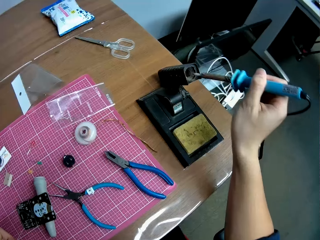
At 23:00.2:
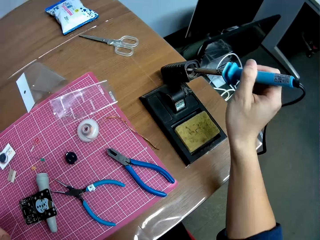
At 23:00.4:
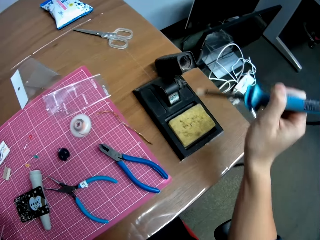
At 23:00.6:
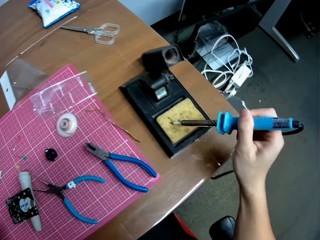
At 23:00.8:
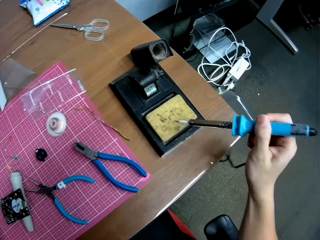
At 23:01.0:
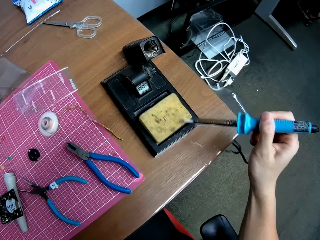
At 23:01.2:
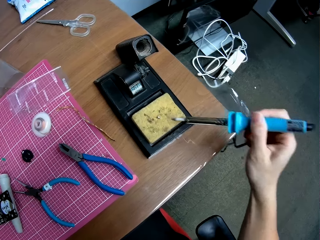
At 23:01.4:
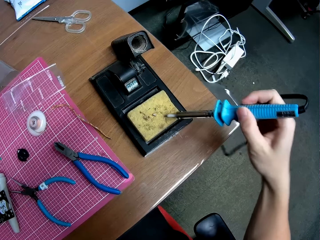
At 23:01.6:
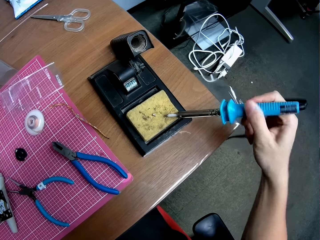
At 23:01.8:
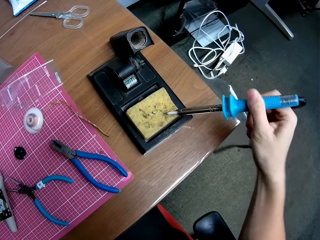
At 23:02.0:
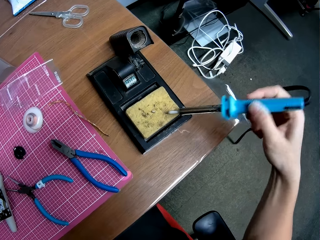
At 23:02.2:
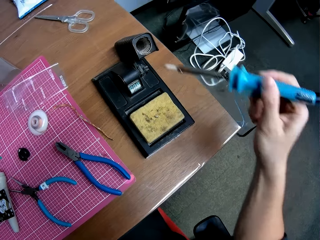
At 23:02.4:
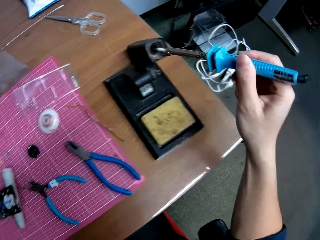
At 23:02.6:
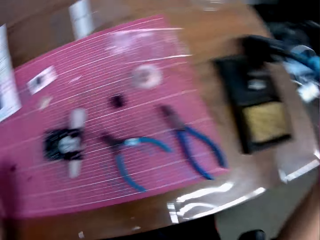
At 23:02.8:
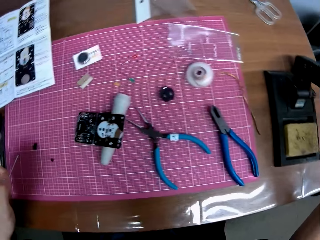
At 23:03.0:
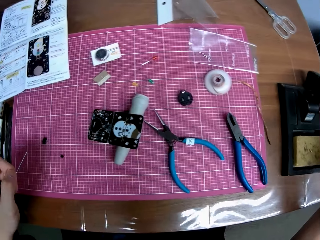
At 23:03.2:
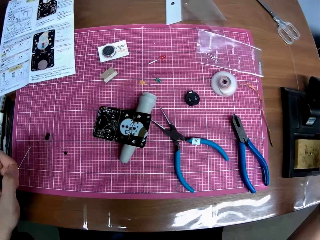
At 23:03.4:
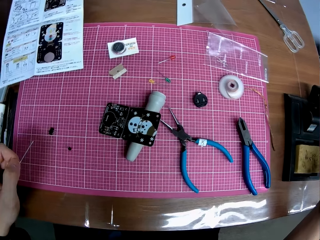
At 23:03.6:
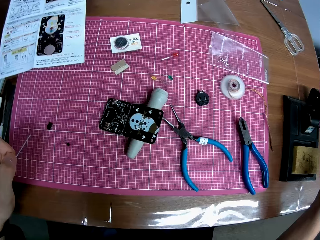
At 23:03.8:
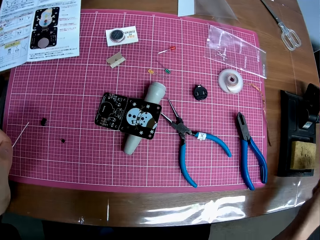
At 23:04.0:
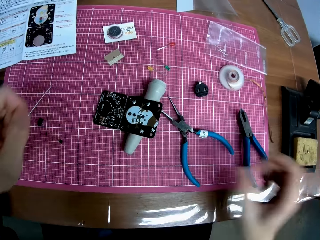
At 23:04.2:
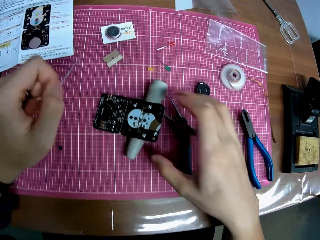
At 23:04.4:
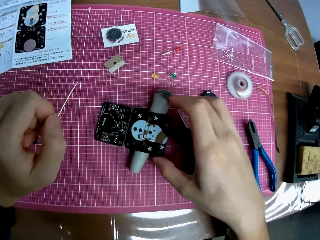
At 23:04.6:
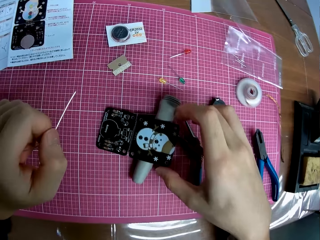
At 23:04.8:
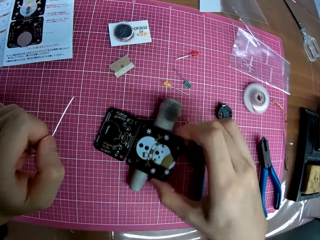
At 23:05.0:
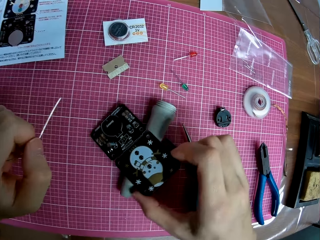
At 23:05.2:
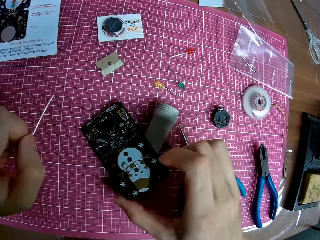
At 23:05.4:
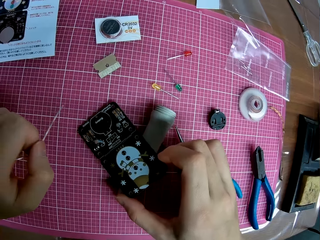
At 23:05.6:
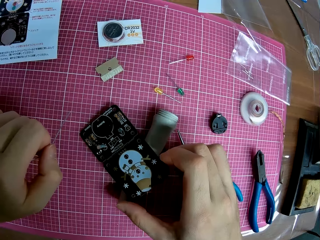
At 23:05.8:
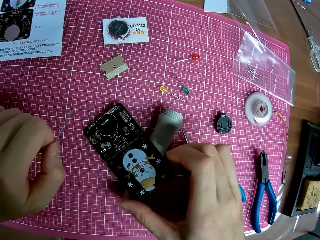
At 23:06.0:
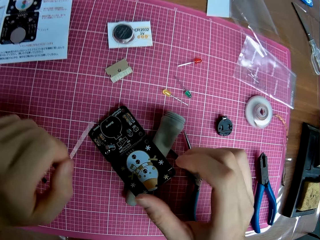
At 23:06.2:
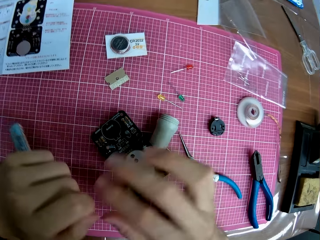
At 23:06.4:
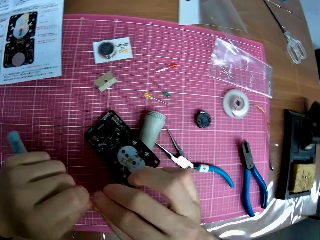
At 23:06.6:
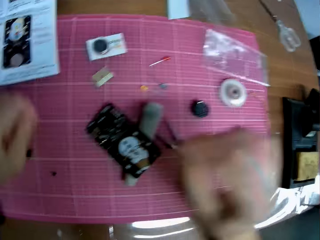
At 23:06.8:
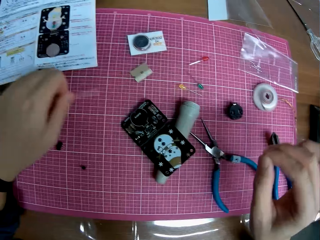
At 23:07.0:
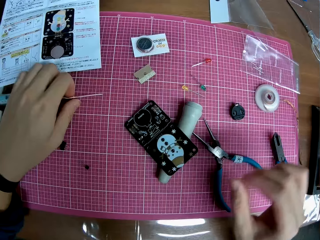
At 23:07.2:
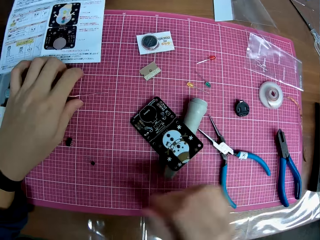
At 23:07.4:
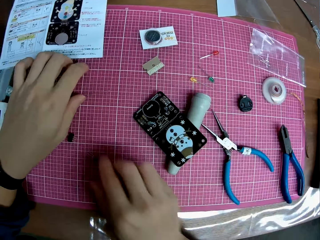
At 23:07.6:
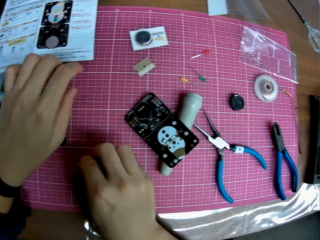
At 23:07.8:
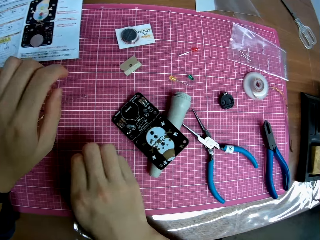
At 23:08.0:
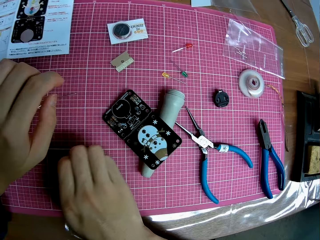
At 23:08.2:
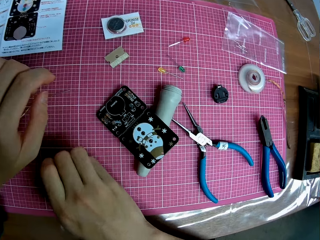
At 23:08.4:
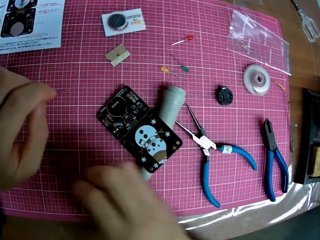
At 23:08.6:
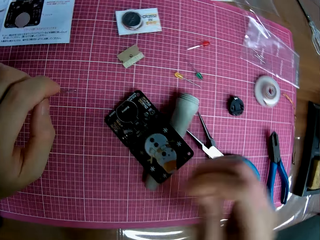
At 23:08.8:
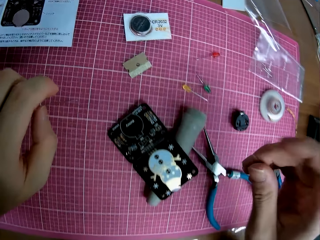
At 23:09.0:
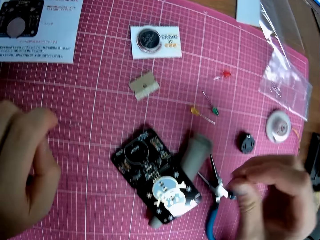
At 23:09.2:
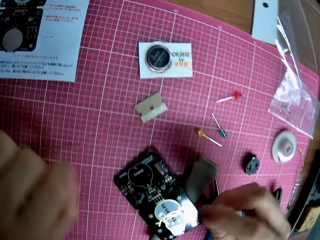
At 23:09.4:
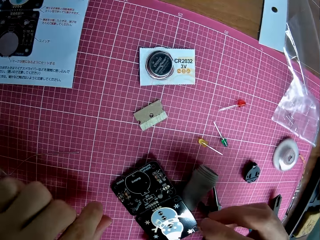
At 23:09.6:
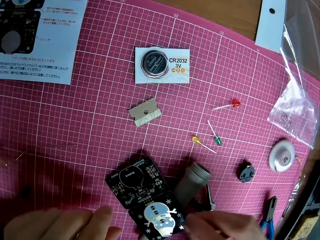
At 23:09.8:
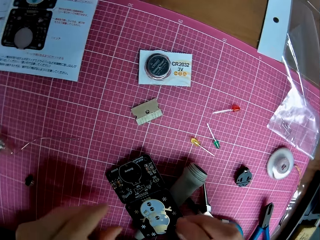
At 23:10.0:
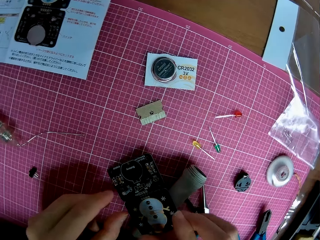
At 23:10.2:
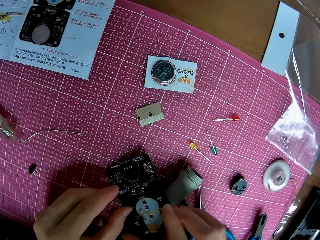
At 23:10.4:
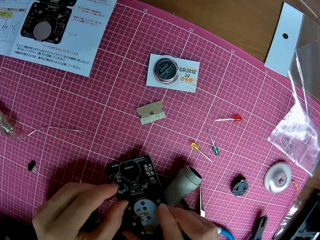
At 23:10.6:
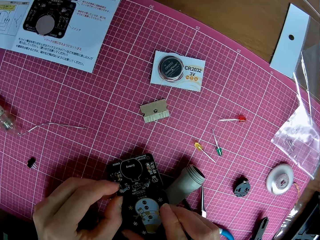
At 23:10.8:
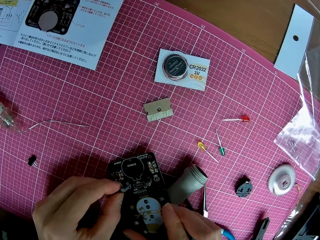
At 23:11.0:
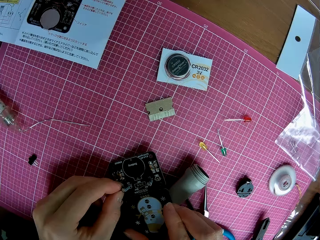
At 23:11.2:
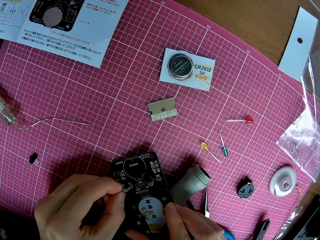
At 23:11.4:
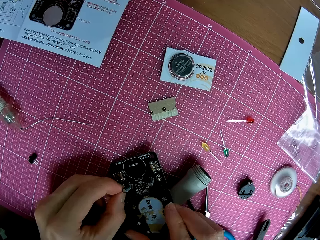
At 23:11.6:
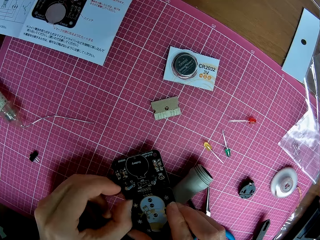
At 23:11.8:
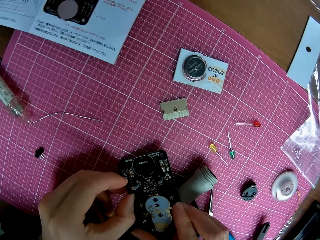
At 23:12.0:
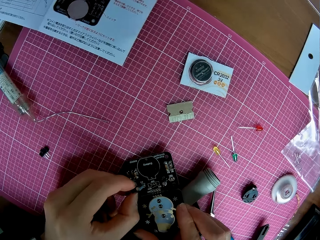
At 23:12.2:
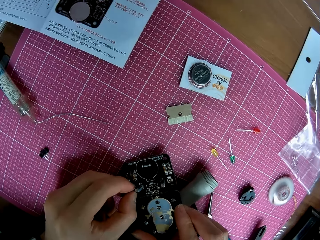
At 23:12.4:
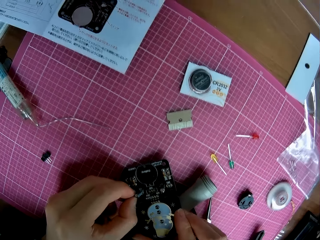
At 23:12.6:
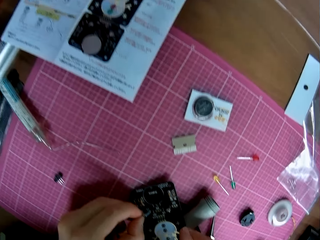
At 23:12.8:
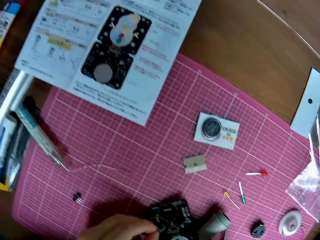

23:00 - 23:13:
The camera wearer rubs the mouth of the soldering iron on the foam. They put the soldering iron into the solder protector. They adjust the motherboard. They pick up the wire placed on the table and hold the motherboard.

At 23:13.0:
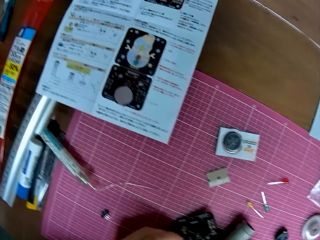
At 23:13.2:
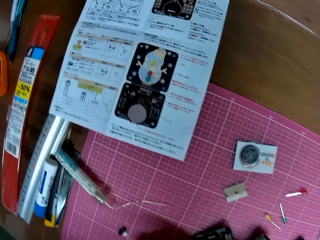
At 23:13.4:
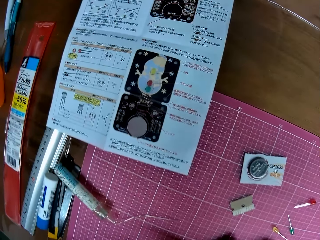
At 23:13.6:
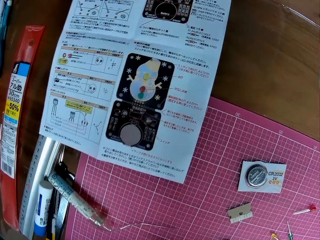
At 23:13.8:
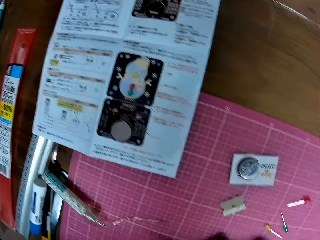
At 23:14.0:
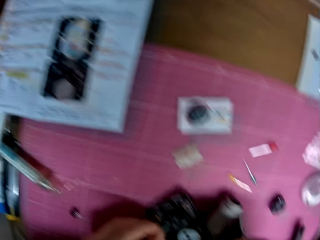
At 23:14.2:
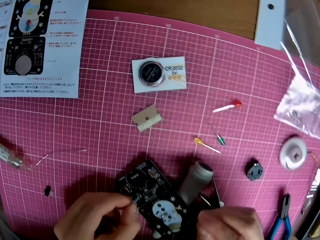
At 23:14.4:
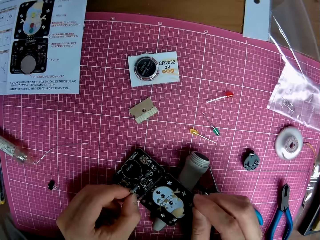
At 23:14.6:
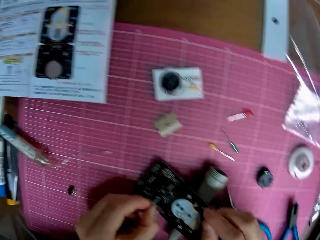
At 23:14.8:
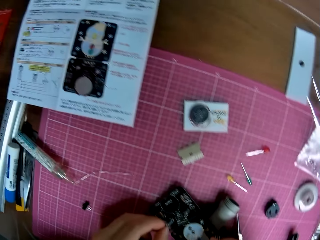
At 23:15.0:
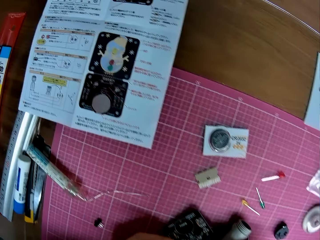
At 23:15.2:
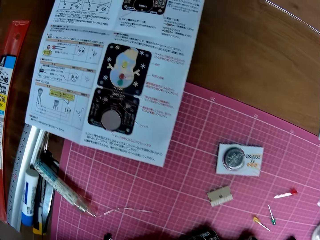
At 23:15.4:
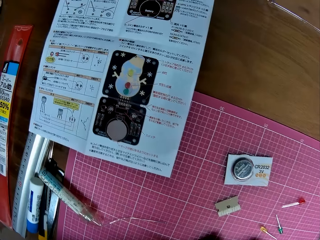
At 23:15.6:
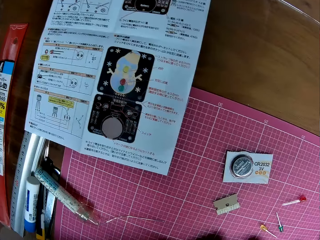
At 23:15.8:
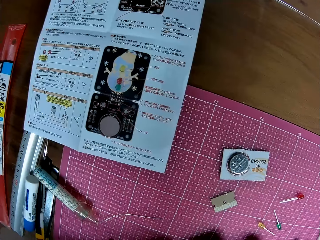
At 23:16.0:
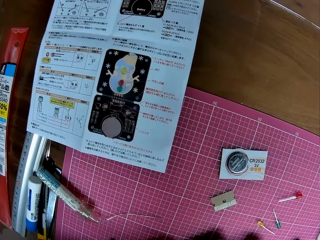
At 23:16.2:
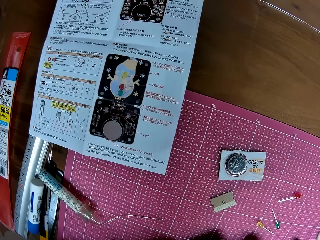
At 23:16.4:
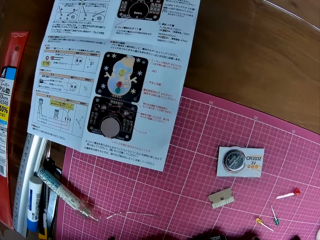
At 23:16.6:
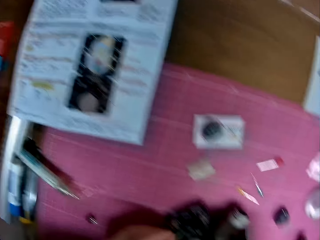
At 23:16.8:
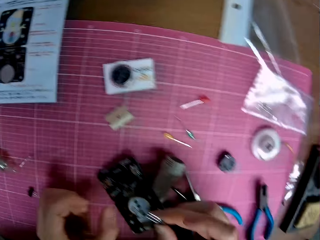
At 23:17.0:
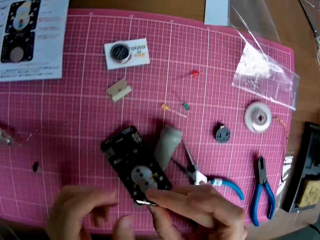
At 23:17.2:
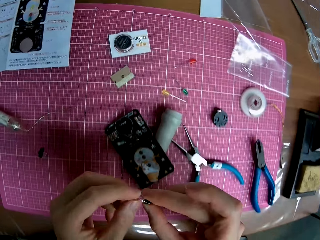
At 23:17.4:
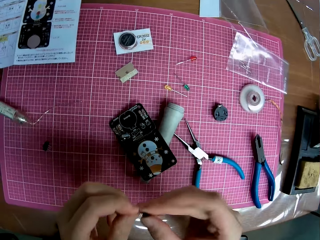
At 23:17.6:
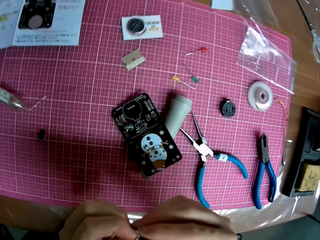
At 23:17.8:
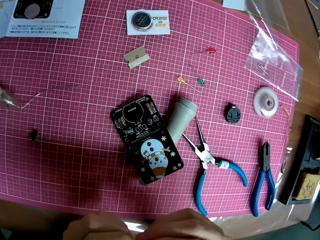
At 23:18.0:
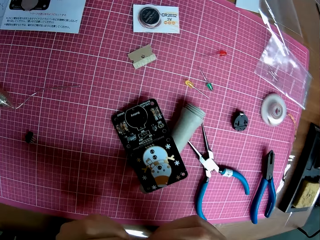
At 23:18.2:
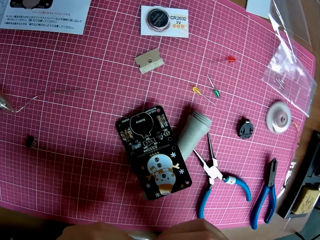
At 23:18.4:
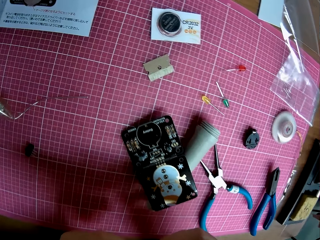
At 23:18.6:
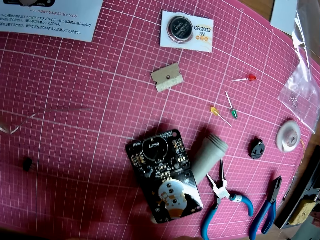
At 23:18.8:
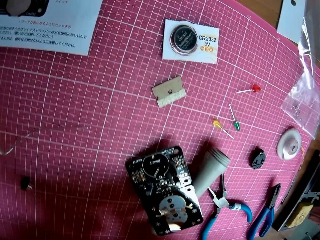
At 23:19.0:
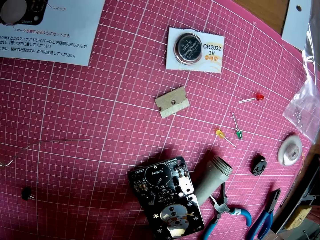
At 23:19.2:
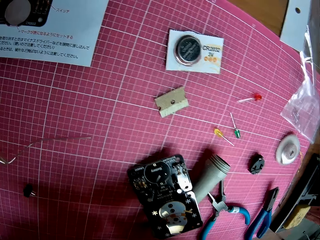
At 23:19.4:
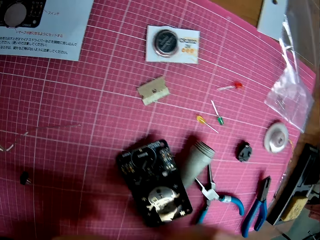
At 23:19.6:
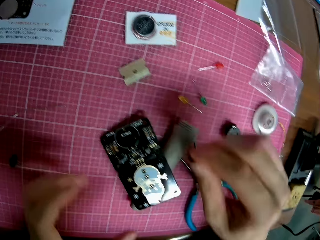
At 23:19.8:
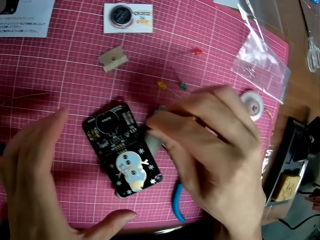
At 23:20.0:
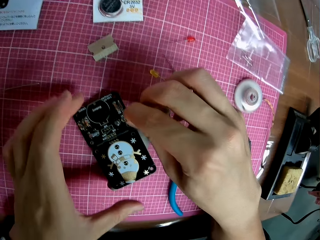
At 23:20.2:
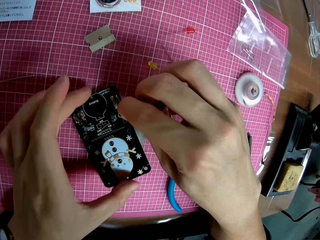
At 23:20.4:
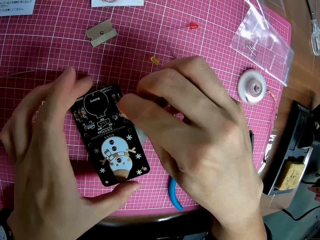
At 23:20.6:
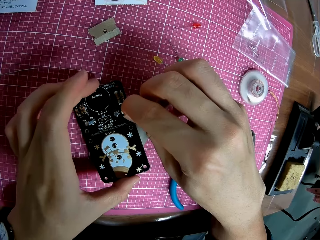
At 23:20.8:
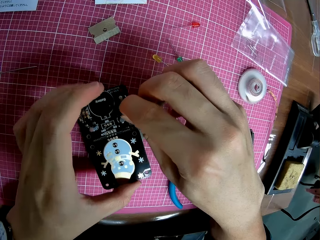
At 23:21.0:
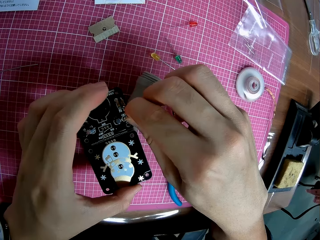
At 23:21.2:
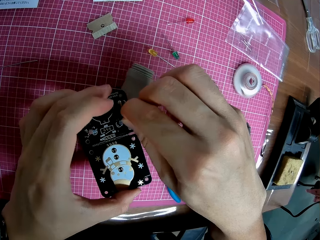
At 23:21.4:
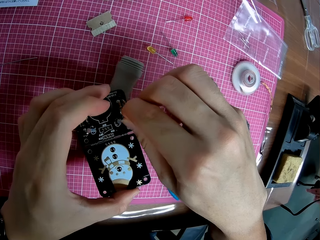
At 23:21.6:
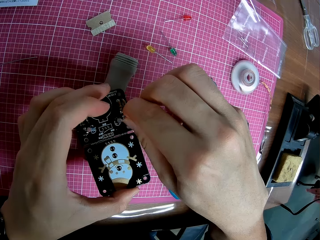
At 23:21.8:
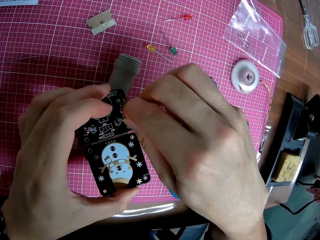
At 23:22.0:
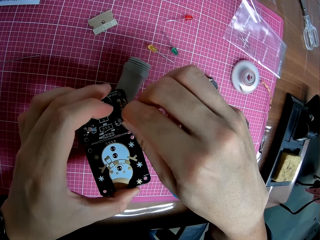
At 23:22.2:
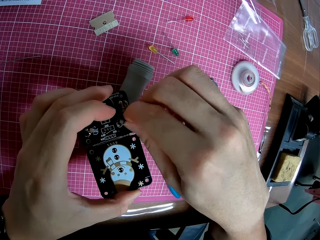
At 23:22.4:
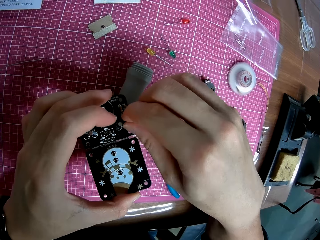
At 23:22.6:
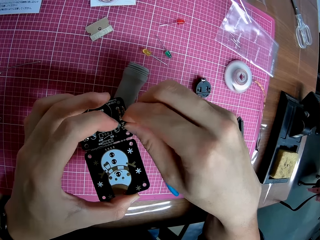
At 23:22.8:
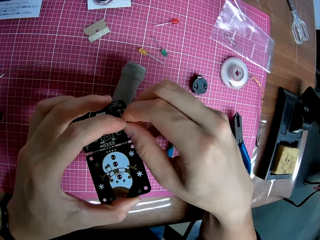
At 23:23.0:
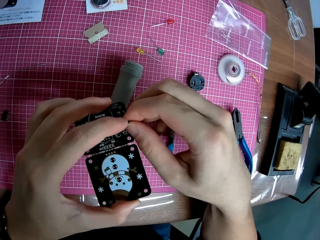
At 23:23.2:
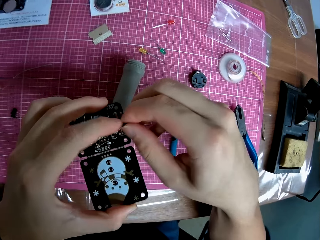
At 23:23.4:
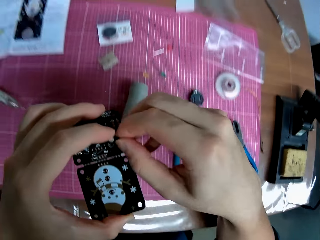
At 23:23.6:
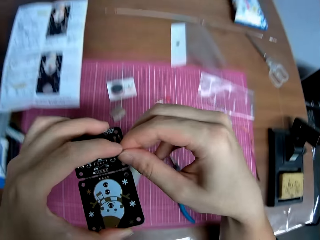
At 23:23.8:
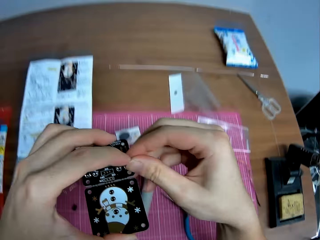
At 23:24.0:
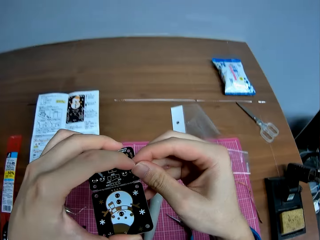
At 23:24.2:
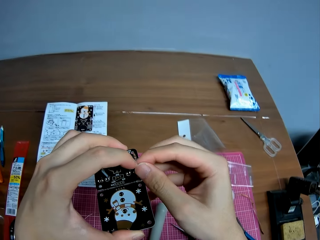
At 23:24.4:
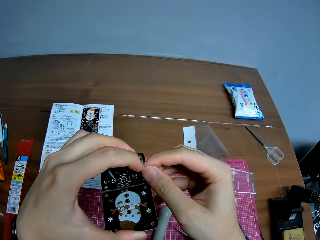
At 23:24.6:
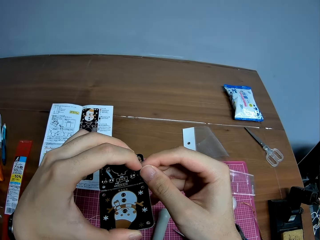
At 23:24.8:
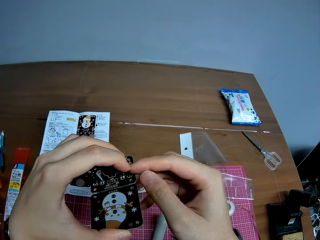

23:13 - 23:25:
The camera wearer looks at the paper on the table. They twist something. They fix the motherboard and pick up the motherboard.
